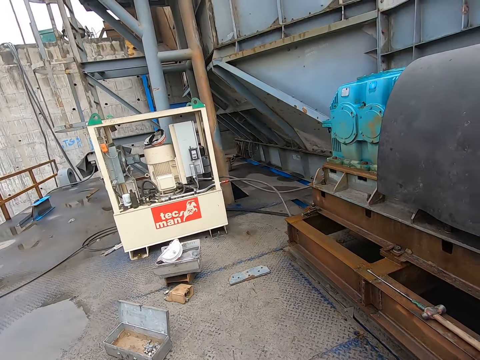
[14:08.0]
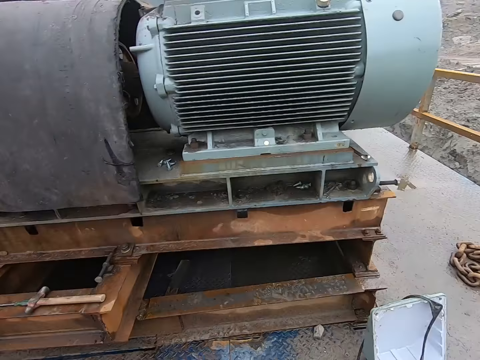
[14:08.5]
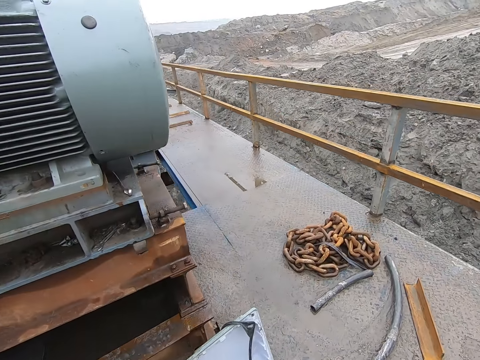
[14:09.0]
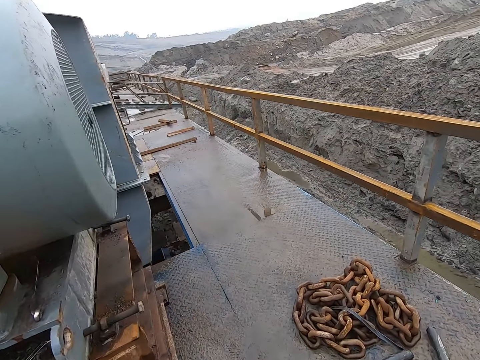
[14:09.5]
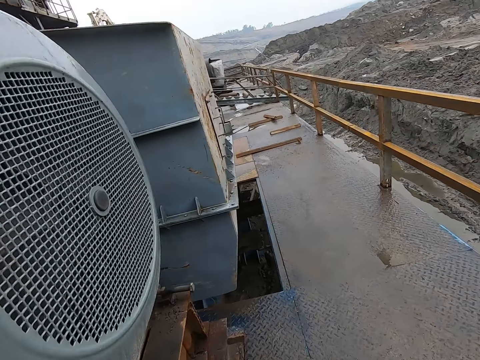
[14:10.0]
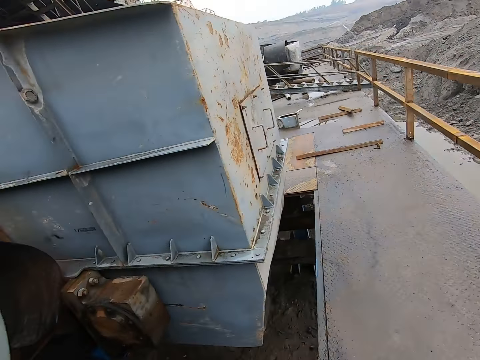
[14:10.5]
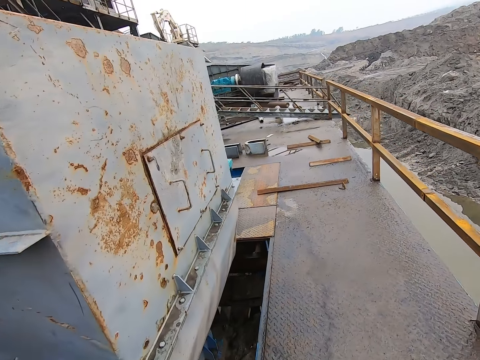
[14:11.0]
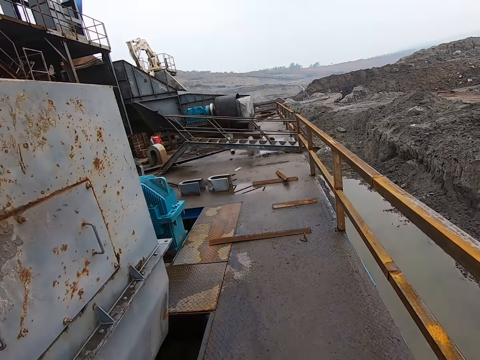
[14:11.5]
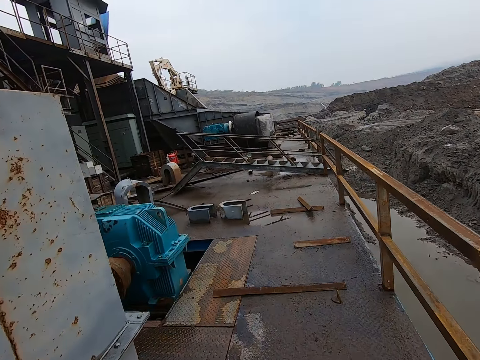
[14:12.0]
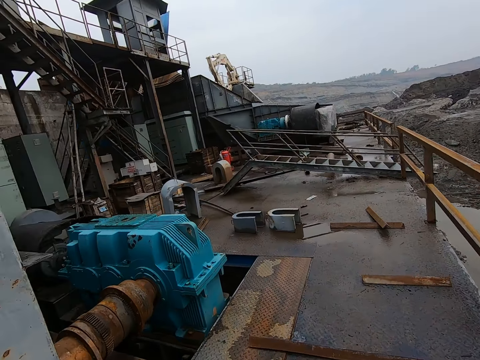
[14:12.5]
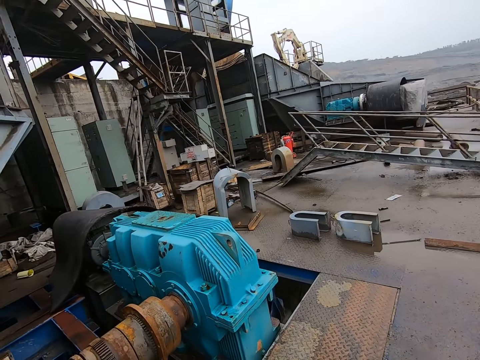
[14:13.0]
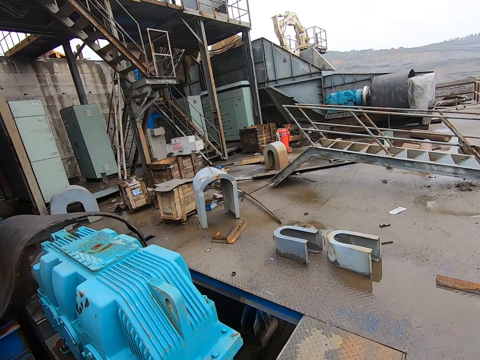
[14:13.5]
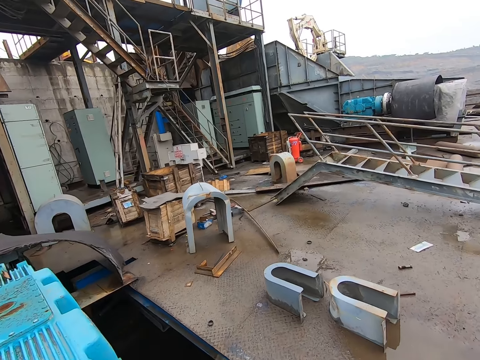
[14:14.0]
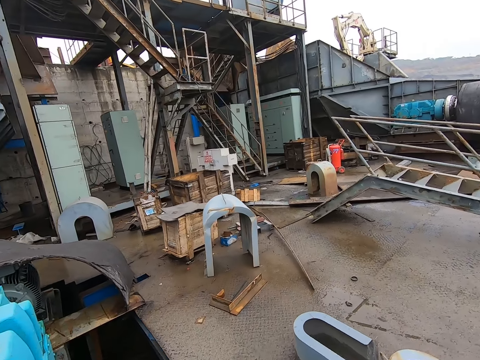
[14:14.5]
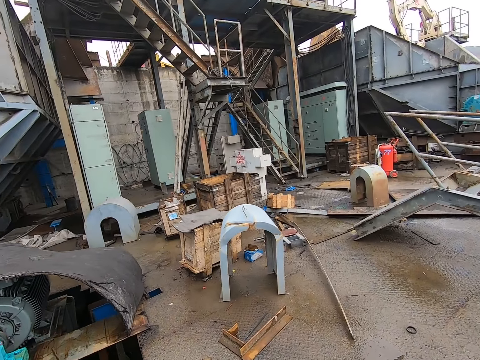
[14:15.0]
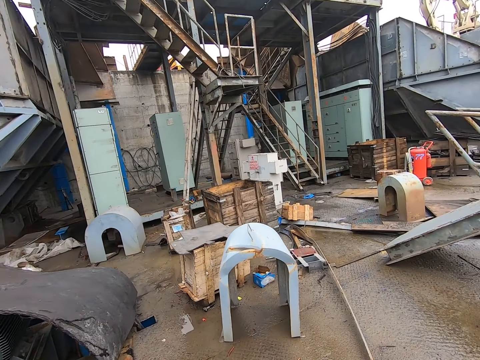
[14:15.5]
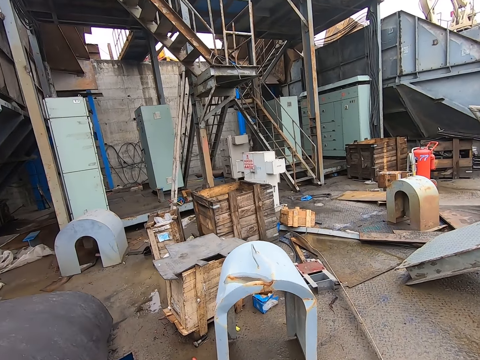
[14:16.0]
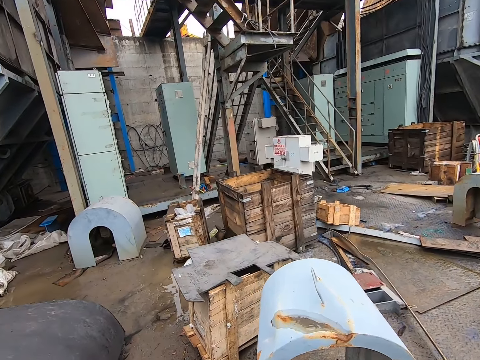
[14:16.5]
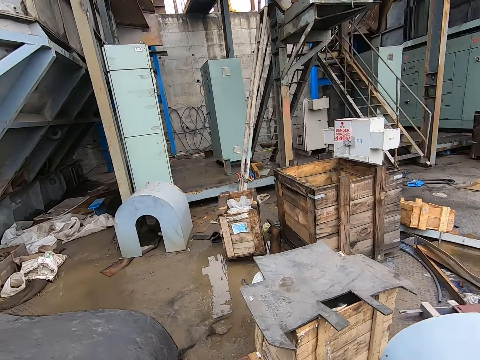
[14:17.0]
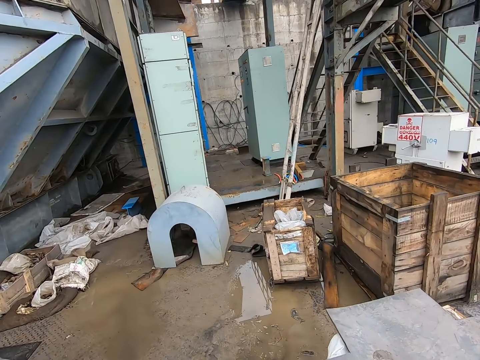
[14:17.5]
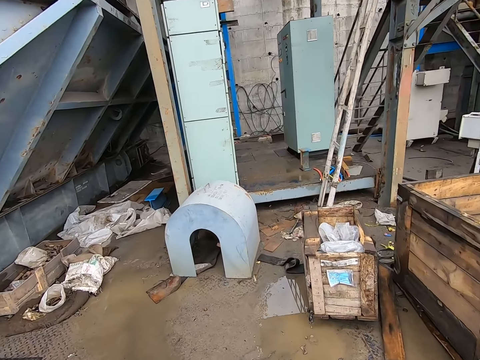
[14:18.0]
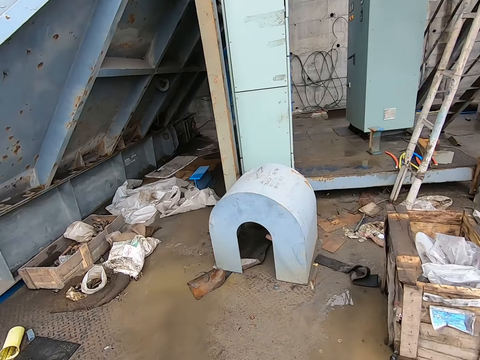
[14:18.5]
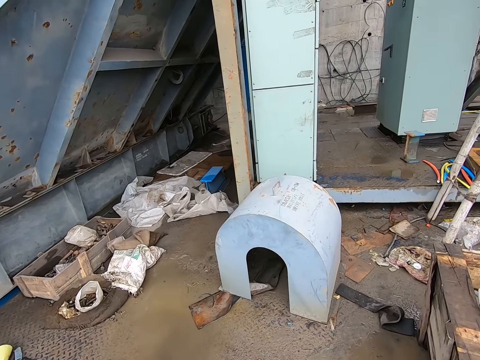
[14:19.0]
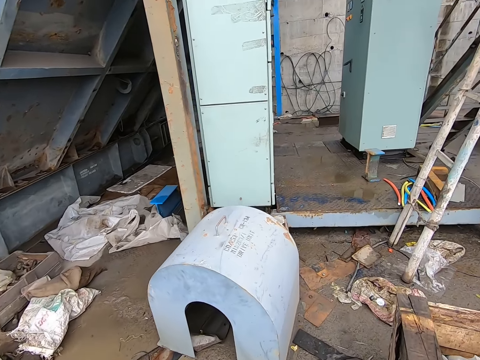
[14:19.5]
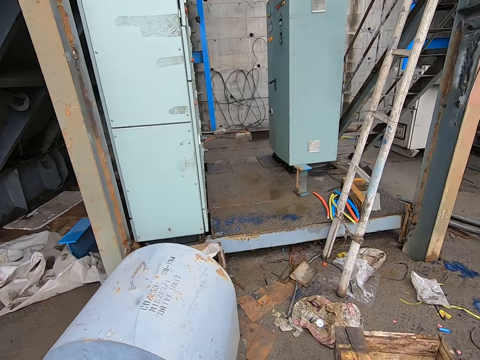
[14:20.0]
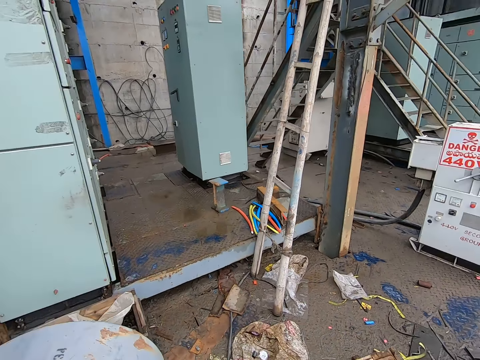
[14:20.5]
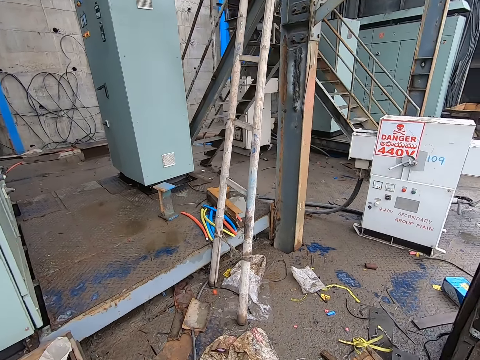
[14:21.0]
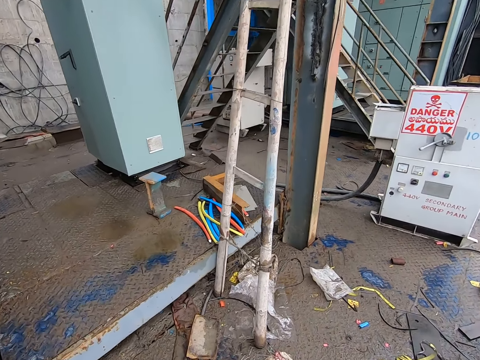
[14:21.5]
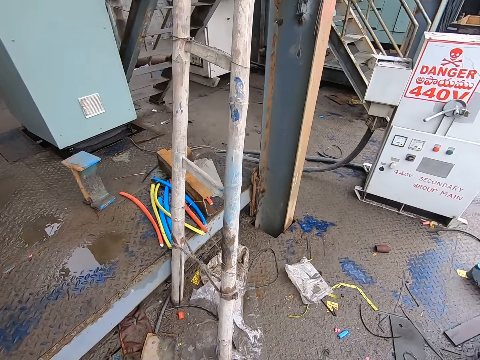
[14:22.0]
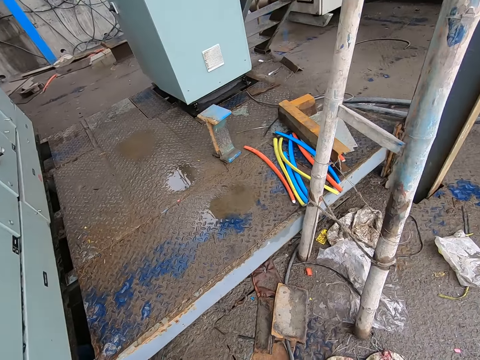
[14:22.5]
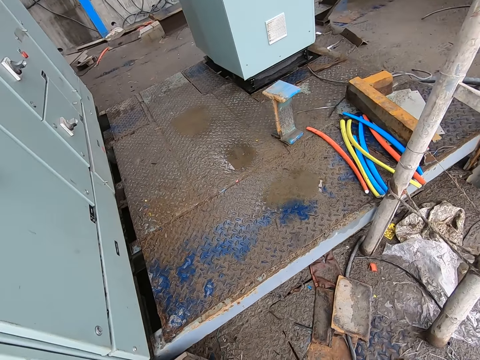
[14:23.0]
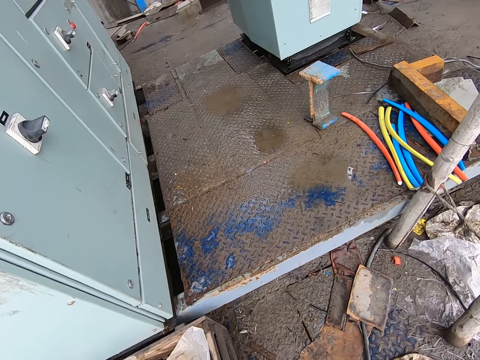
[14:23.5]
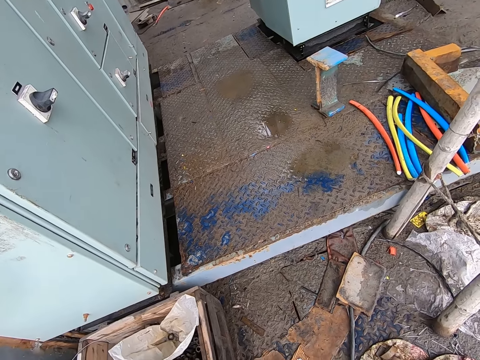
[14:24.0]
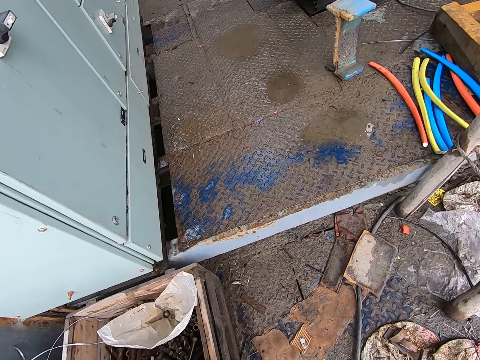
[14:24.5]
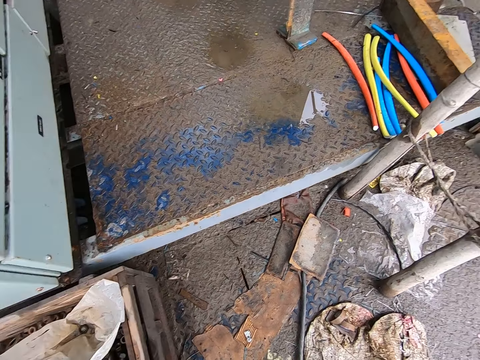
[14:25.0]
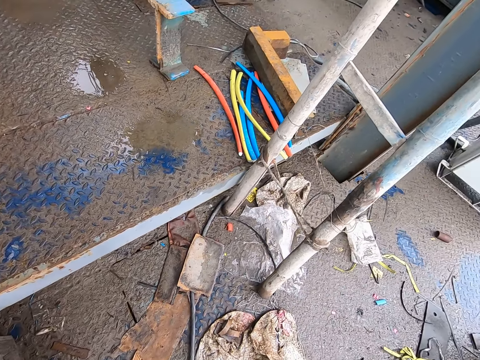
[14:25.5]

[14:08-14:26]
The camera wearer walks across the place. They look around a ladder.

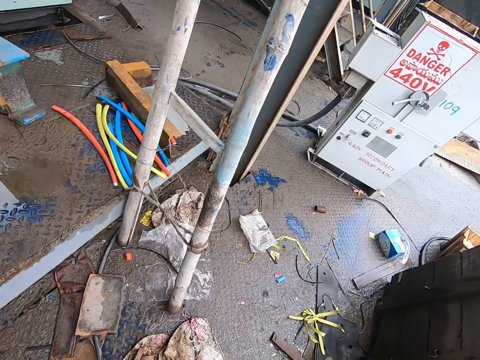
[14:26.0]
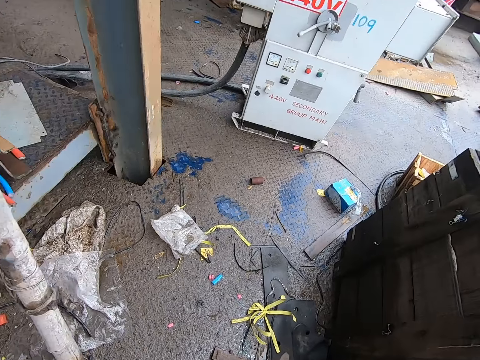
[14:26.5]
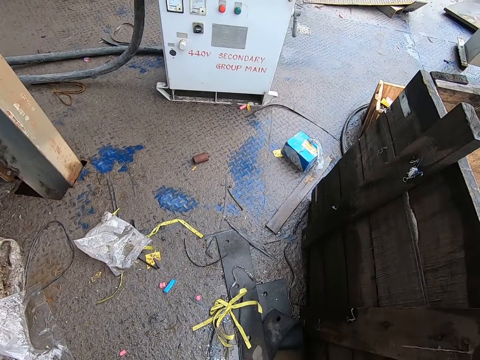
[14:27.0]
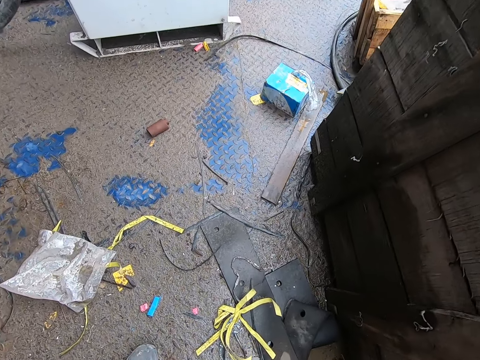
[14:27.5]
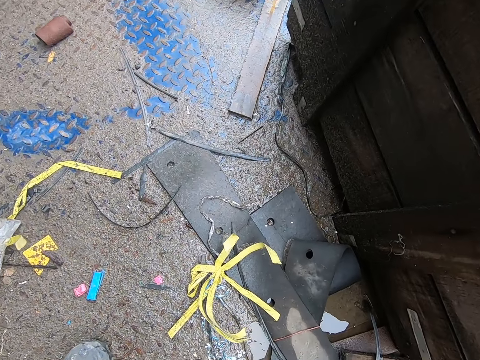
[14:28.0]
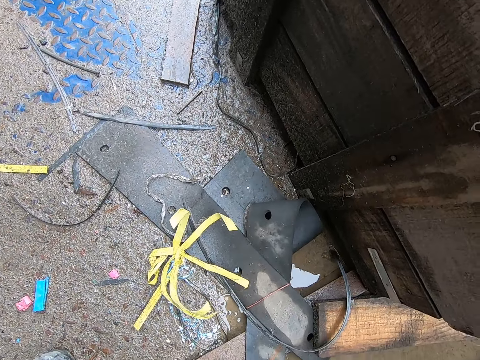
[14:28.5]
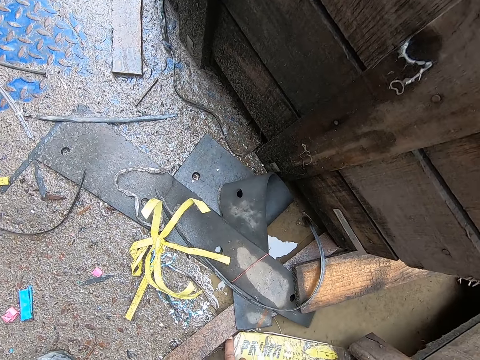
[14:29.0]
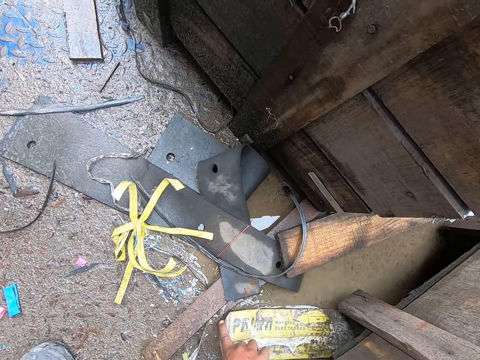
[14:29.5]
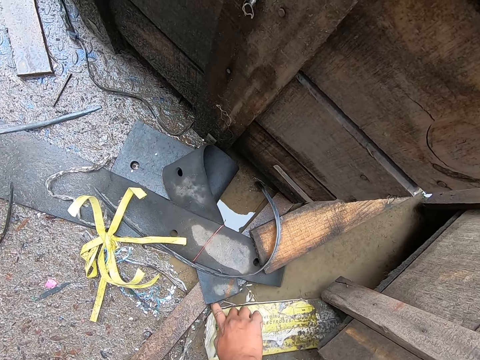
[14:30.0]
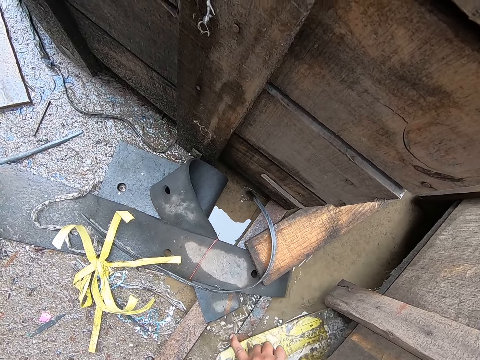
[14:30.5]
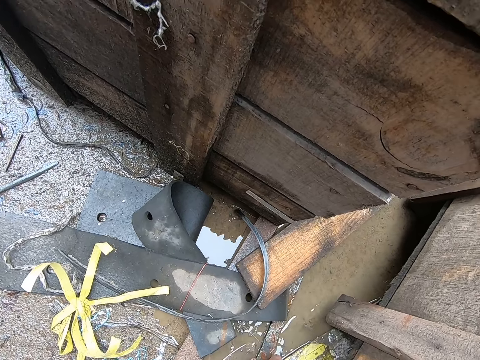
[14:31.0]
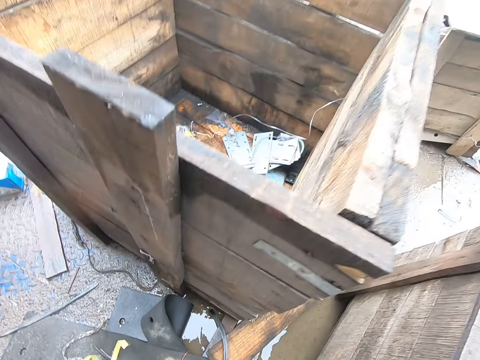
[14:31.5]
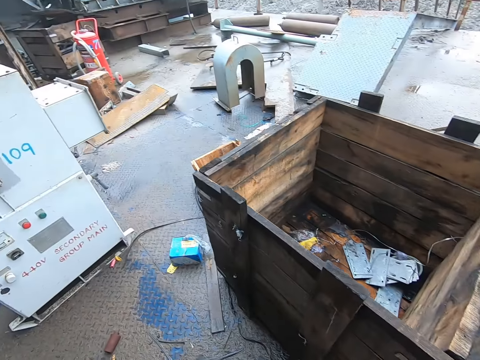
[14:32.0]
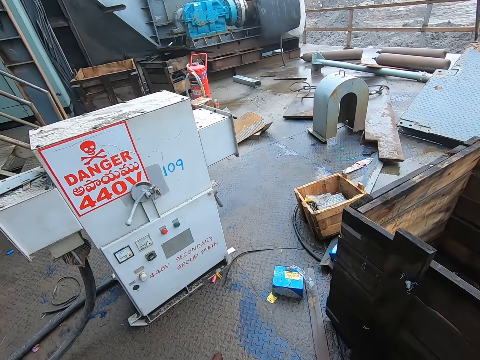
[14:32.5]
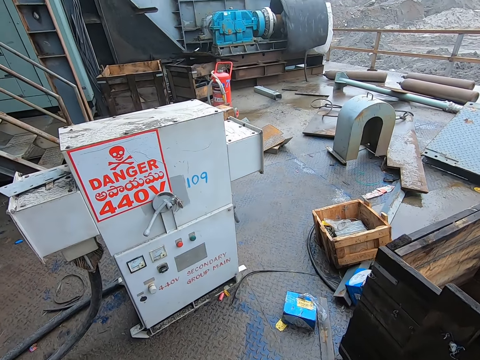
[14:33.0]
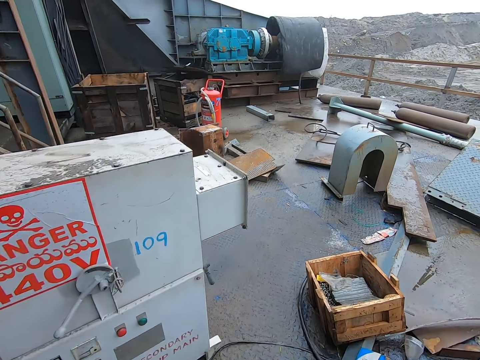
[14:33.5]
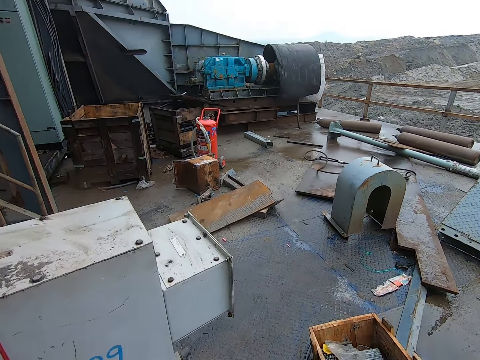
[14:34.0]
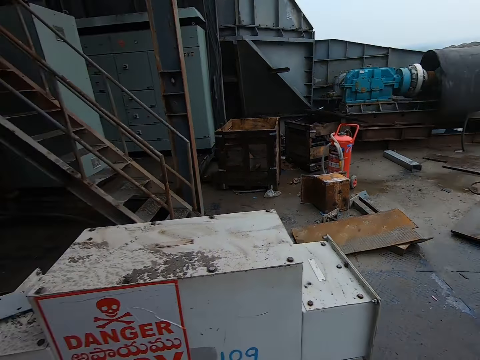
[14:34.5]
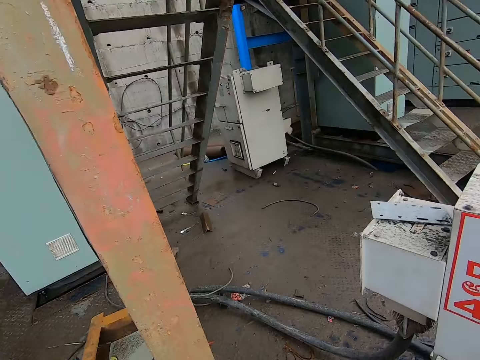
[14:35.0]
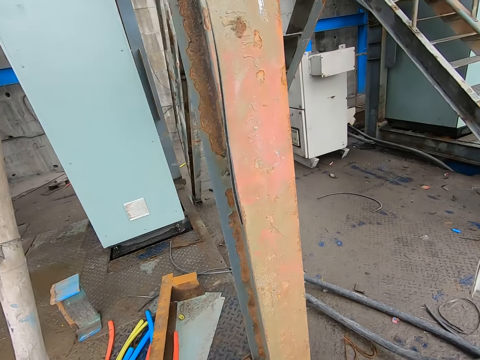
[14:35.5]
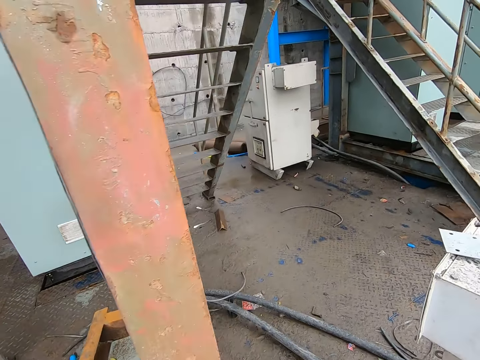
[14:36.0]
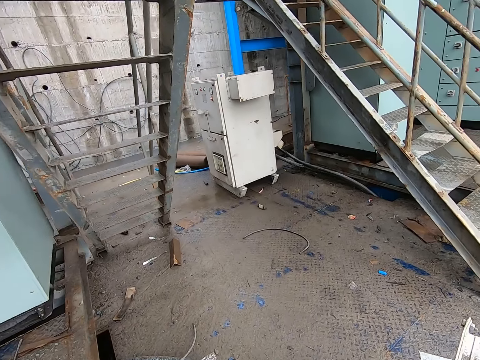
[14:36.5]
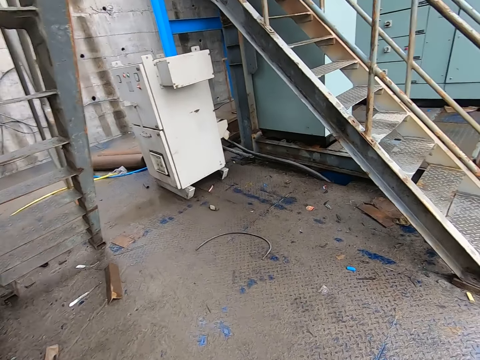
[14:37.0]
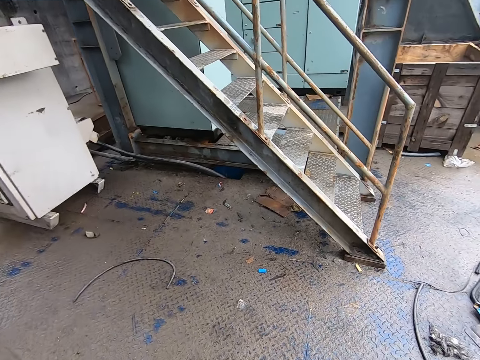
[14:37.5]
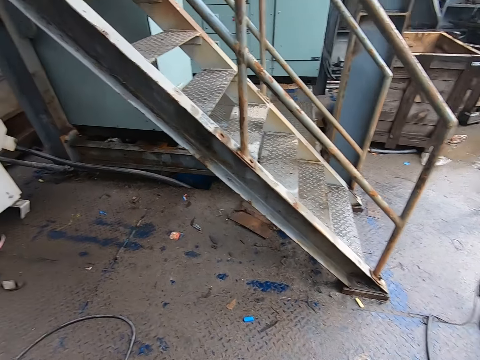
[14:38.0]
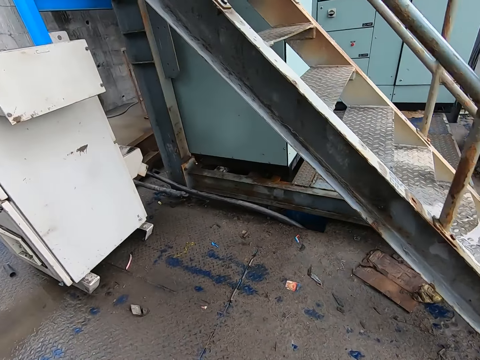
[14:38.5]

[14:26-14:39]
The camera wearer pushes a metal on the ground. They peruse a metal rod on a floor. They walk across an electrical work station.
